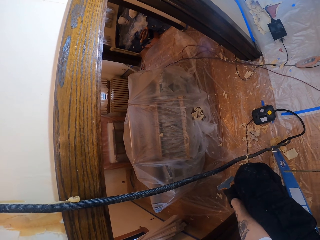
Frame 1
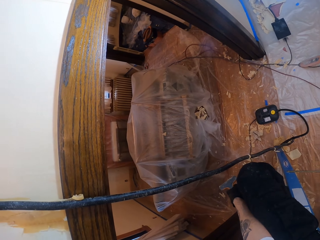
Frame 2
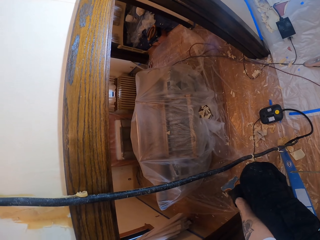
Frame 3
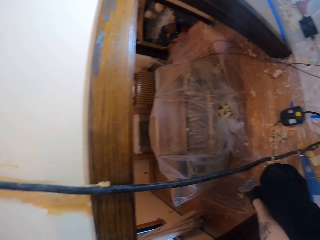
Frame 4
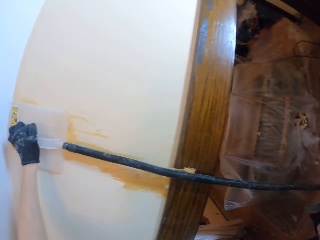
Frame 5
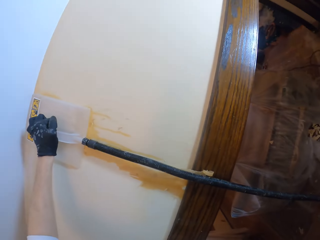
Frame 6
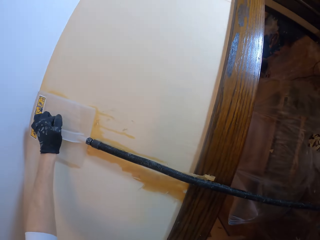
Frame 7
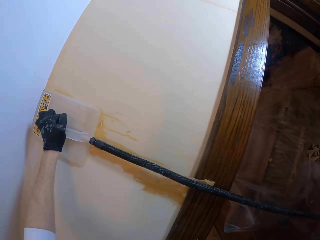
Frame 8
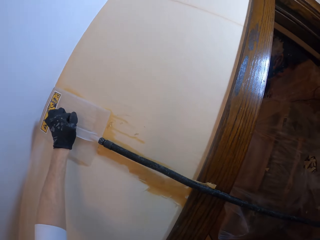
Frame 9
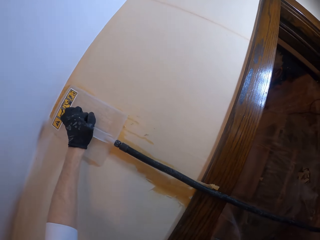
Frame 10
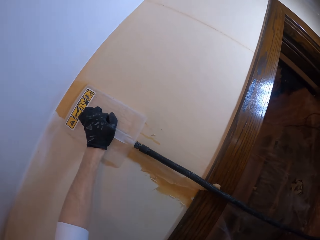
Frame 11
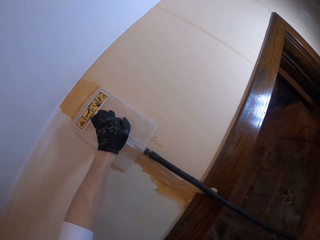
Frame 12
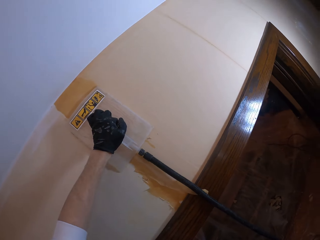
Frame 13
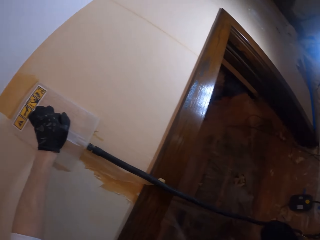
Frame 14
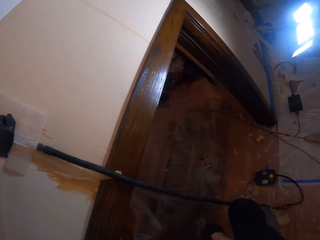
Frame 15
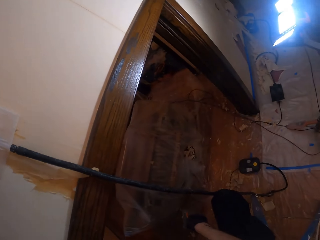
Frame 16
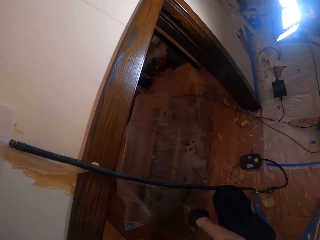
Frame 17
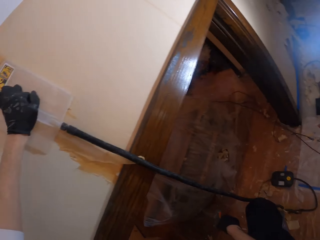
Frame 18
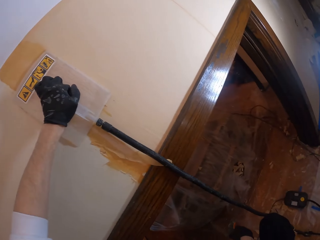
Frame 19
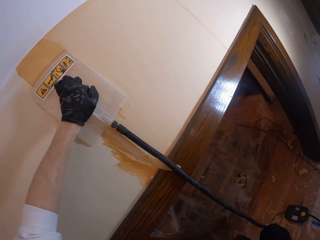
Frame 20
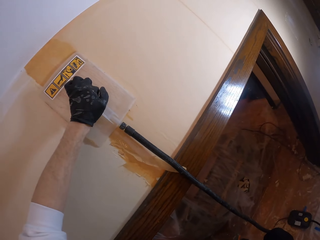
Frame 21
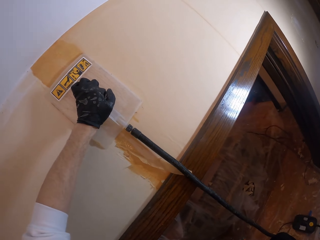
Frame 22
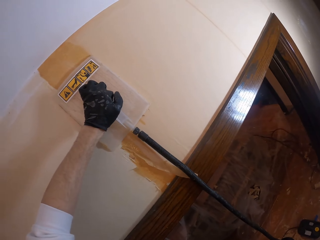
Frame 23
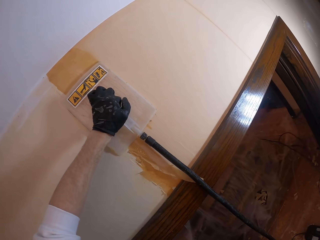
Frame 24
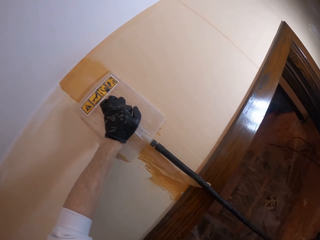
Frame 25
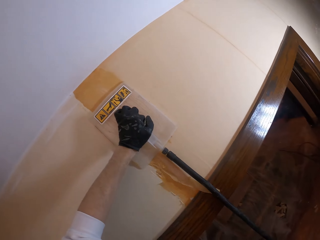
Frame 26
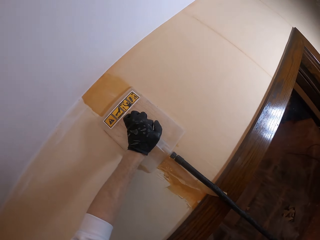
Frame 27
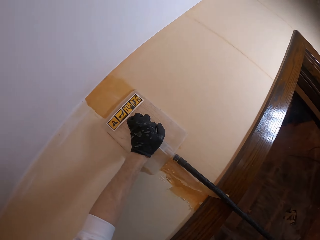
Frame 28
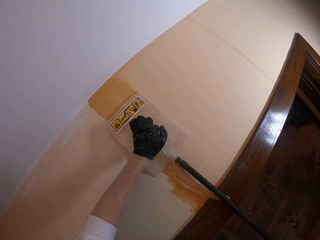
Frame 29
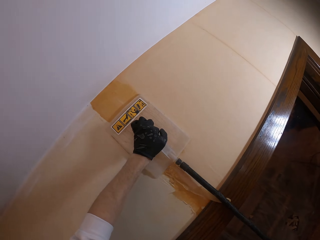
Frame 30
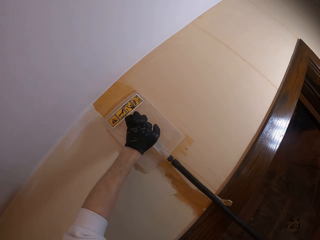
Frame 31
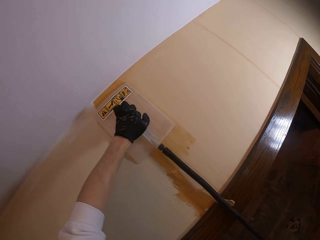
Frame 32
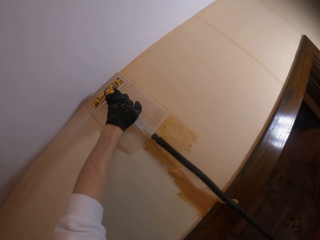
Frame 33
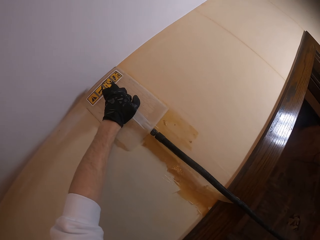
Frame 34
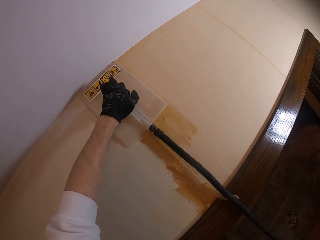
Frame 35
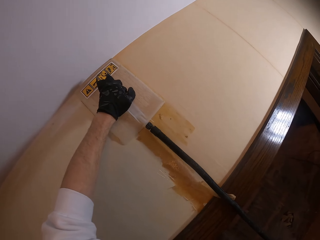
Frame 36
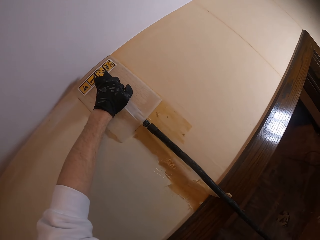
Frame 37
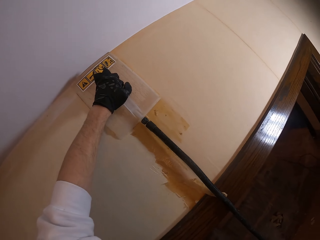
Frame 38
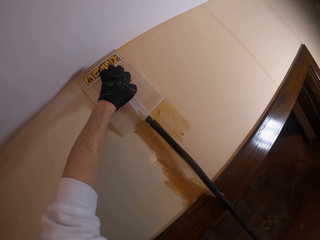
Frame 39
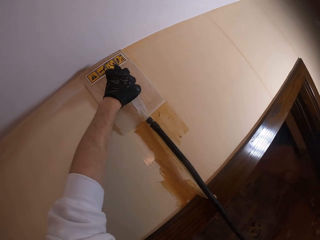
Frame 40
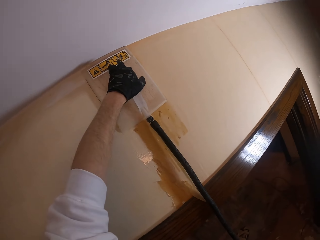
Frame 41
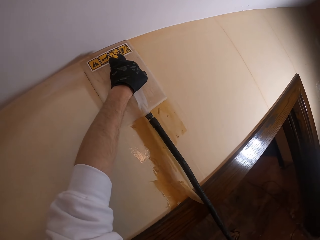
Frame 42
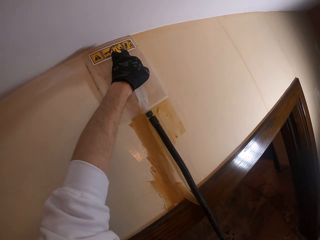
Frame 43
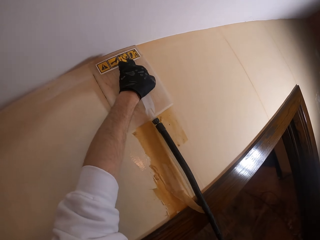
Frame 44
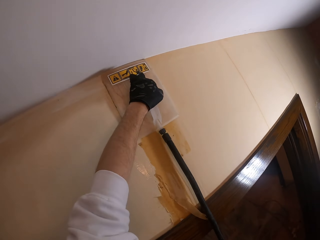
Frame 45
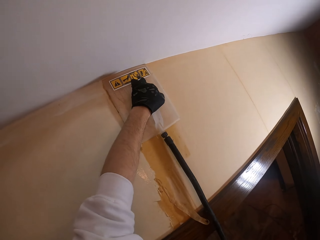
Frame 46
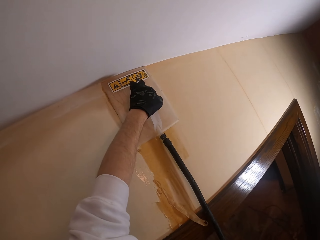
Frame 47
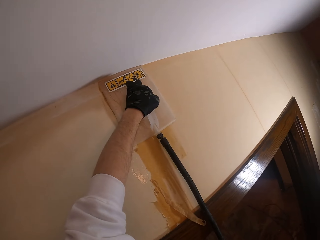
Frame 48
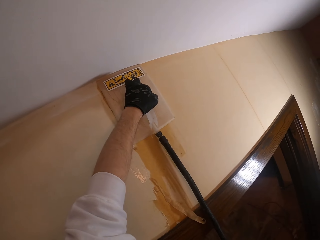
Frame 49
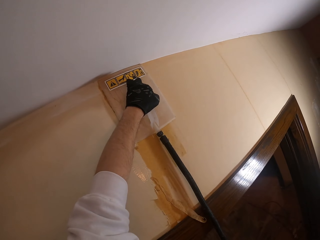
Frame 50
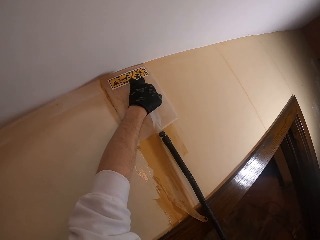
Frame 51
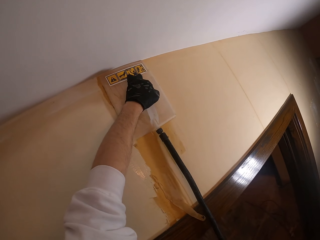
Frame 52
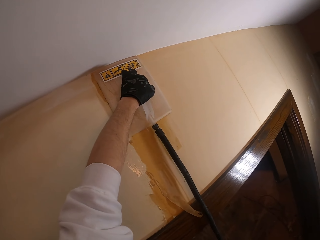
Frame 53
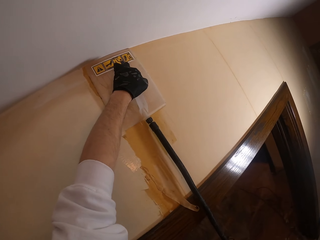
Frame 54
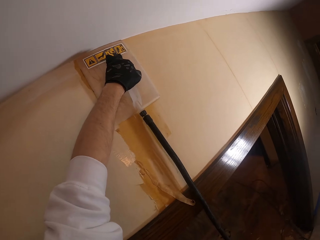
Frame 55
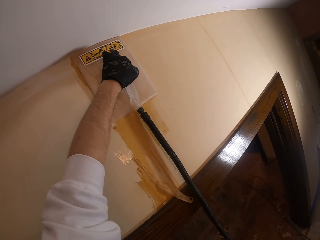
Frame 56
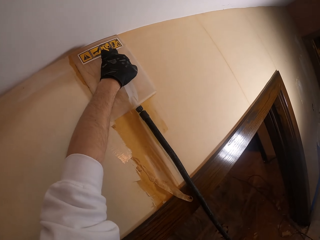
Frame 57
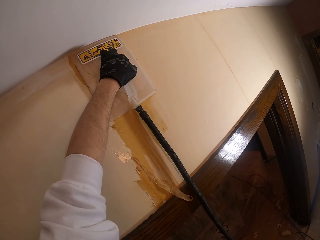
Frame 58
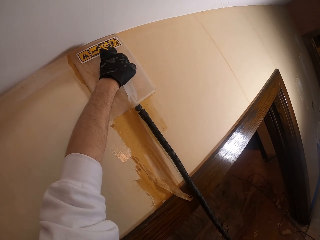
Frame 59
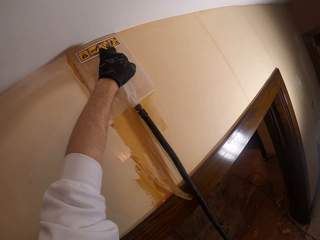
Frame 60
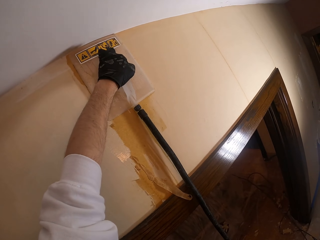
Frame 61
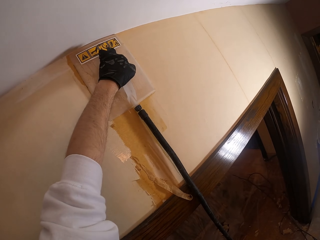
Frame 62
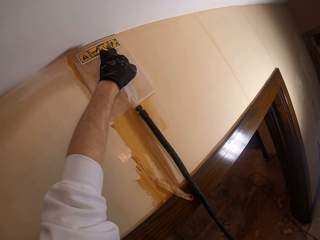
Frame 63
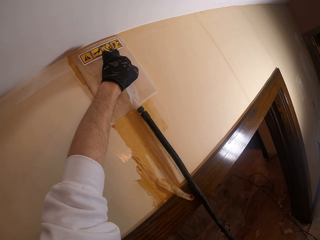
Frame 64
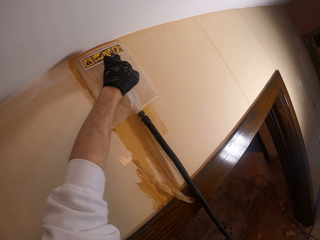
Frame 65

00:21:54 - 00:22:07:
The camera wearer looks around. They drag the steam wallpaper stripper on the wall with the left hand. They paint the wall paint with the steam wallpaper stripper in the left hand. They look around. They paint the wall paint with the steam wallpaper stripper in the left hand. They drag the steam wallpaper stripper on the wall with the left hand. They paint the wall paint with the steam wallpaper stripper in the left hand.

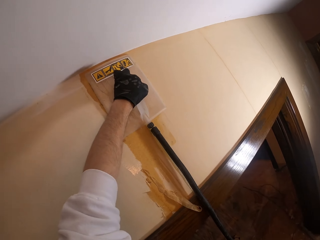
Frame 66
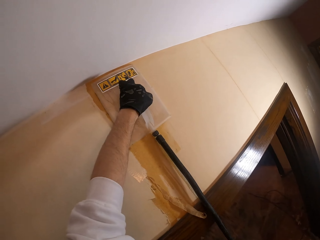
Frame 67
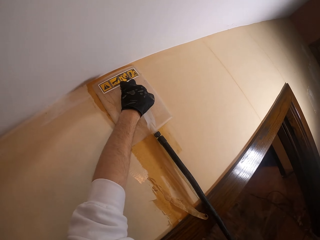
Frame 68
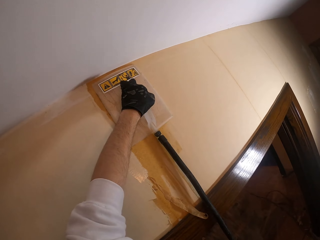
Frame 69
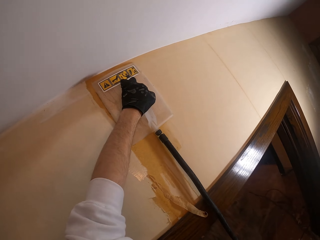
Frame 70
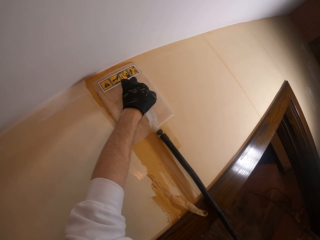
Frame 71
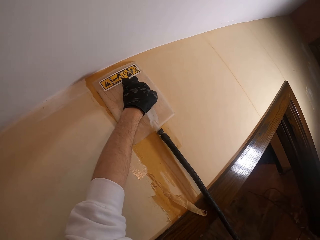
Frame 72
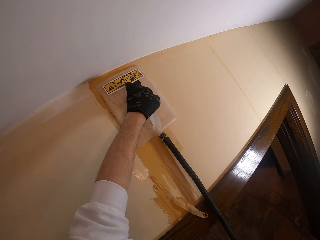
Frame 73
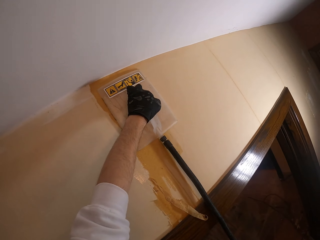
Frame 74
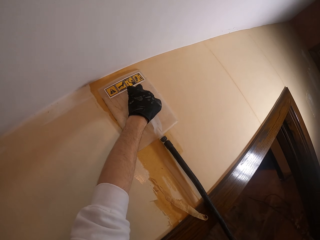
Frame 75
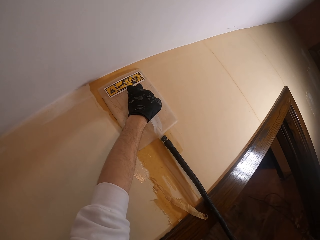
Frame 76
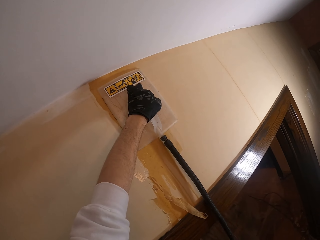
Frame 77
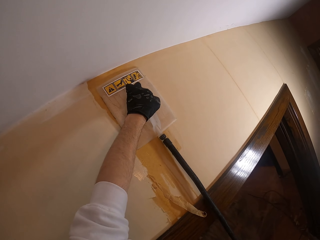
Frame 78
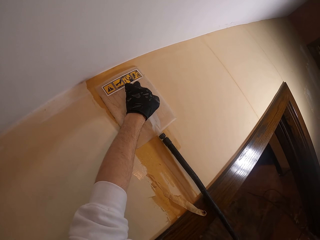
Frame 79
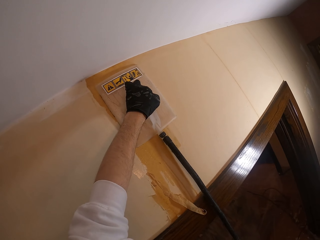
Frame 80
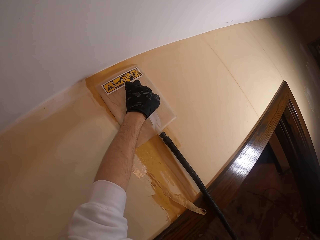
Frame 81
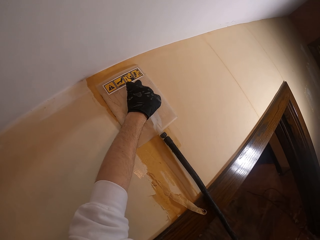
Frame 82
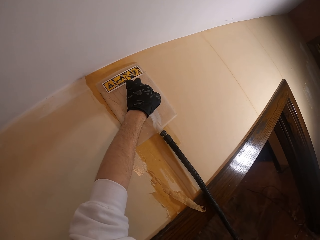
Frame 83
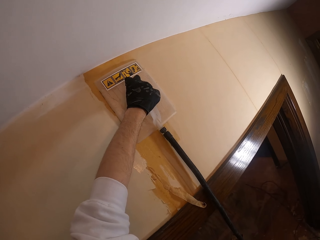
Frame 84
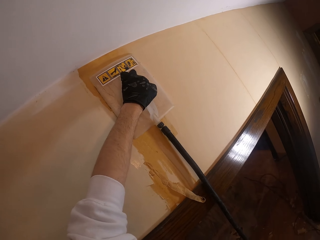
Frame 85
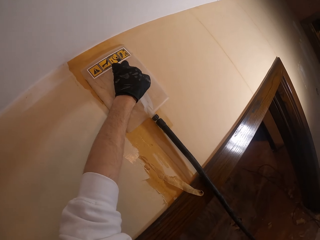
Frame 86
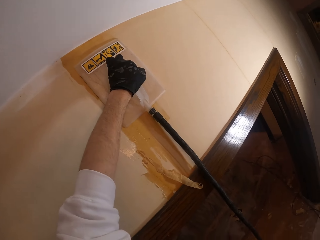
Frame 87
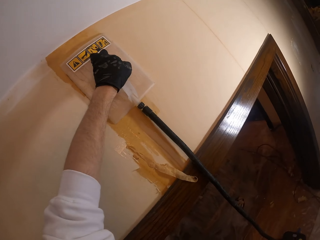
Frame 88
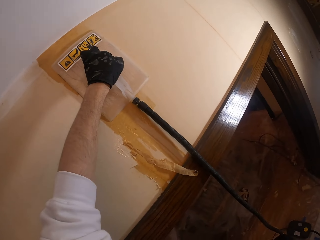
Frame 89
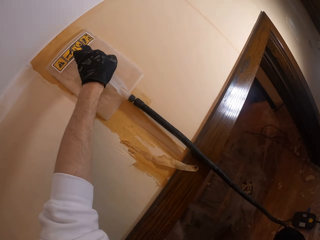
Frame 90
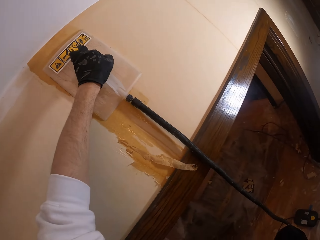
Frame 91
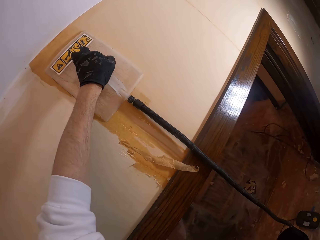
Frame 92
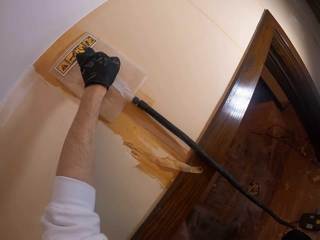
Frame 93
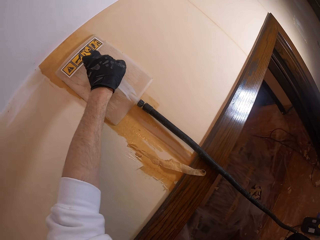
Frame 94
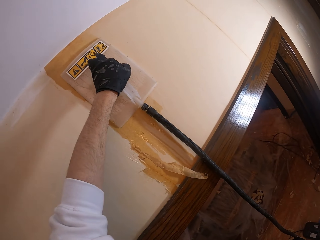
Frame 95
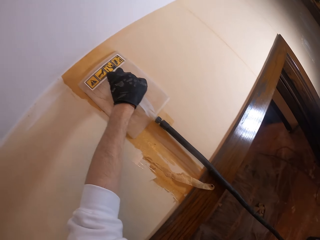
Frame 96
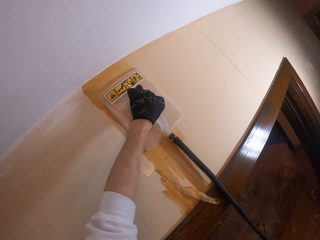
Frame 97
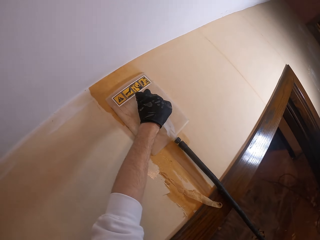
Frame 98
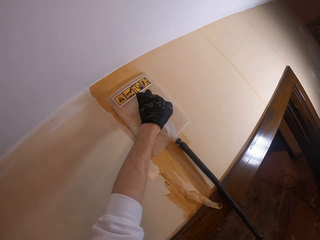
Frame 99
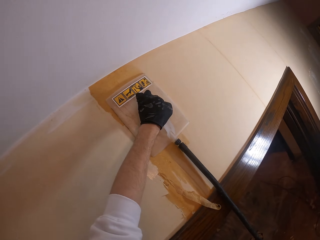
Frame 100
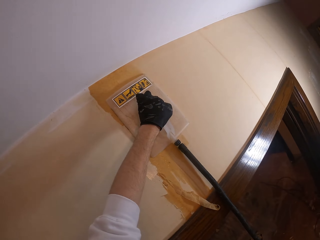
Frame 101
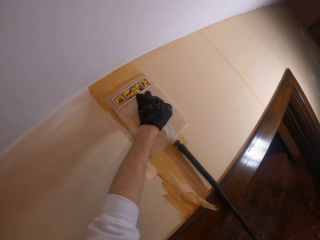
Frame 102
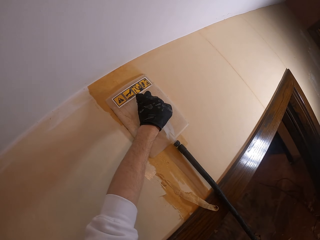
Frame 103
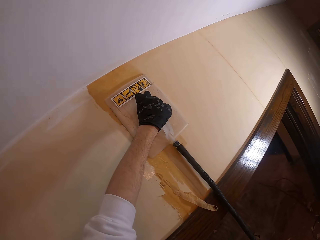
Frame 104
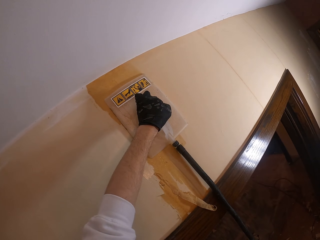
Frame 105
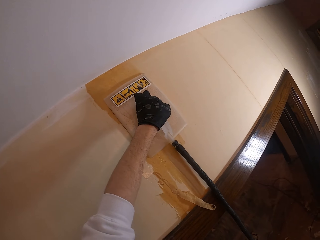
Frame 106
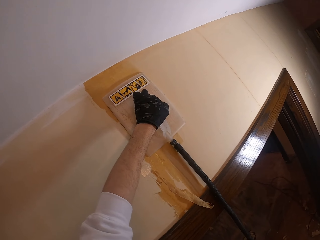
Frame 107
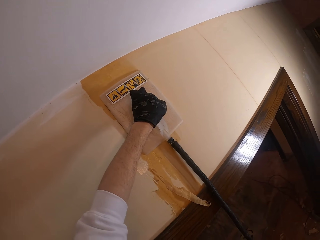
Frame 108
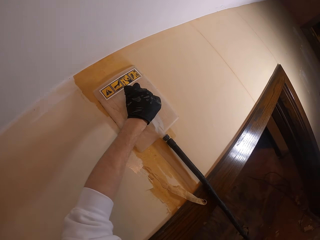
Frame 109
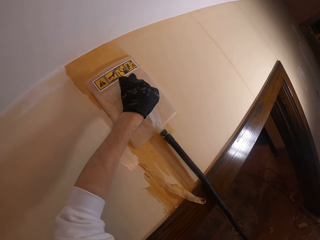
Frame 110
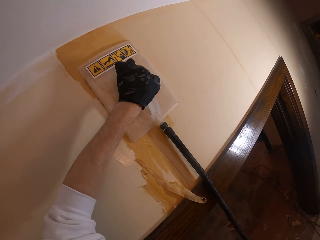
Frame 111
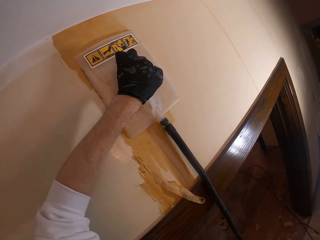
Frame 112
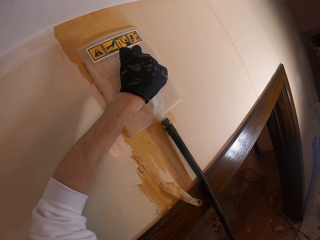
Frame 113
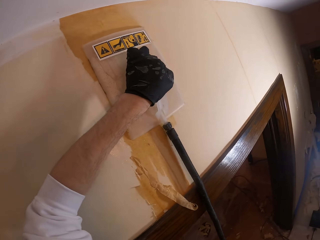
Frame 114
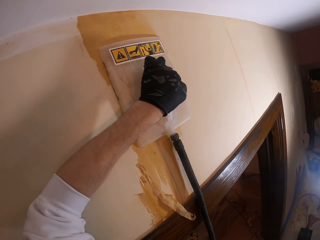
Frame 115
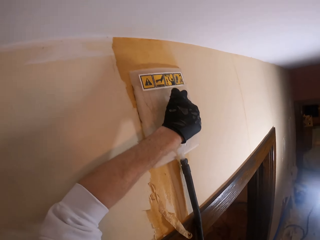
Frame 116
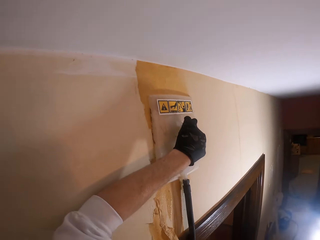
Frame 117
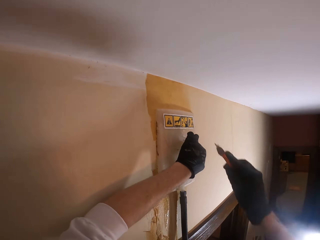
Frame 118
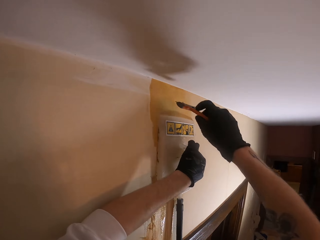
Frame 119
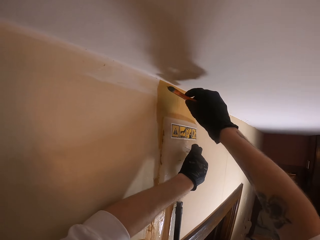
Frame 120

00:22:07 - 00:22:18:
The camera wearer drags the steam wallpaper stripper on the wall with the left hand.
